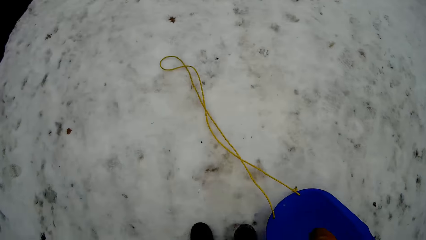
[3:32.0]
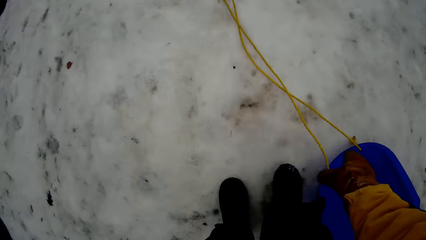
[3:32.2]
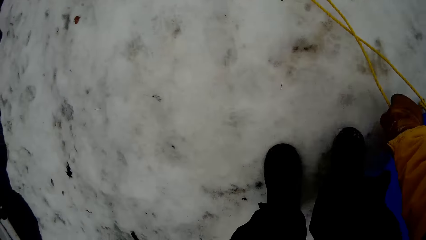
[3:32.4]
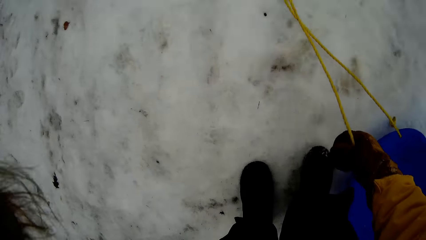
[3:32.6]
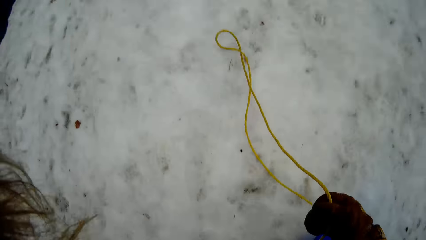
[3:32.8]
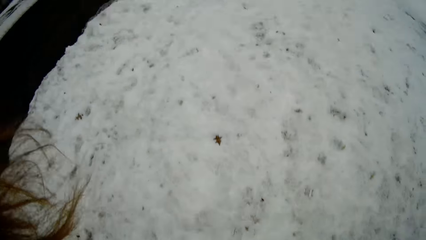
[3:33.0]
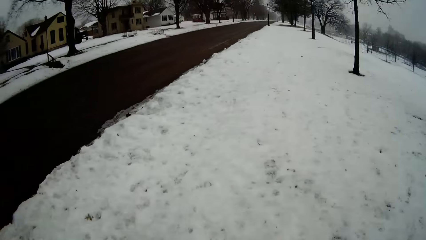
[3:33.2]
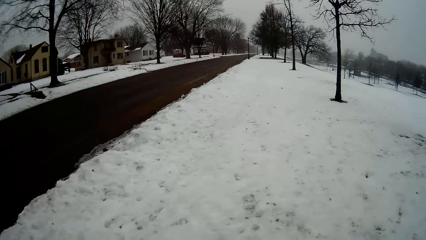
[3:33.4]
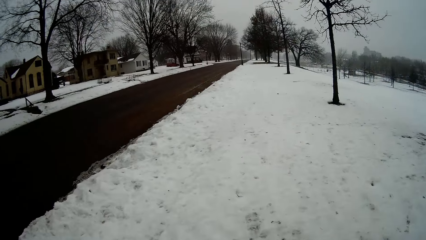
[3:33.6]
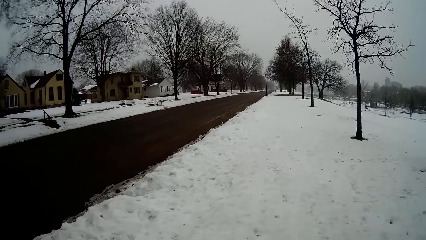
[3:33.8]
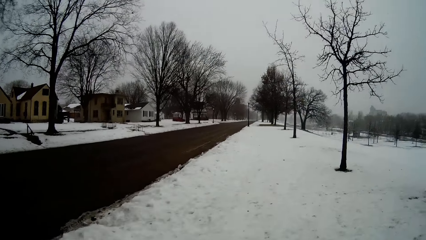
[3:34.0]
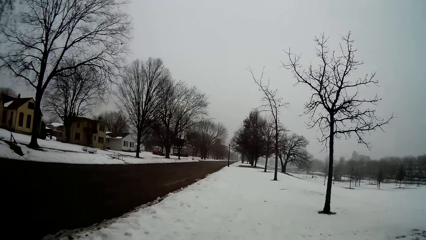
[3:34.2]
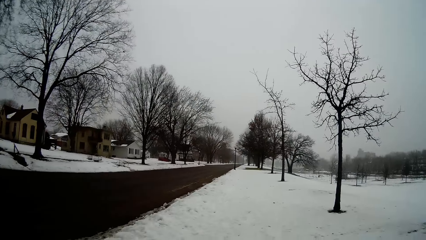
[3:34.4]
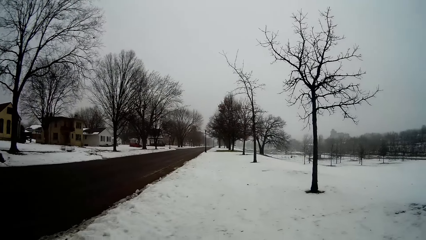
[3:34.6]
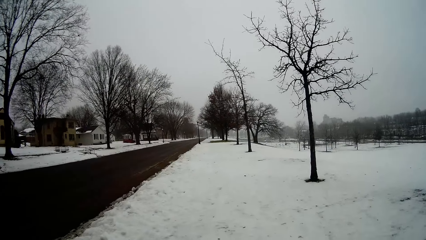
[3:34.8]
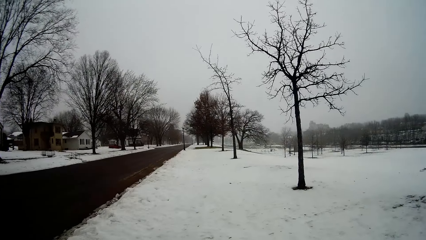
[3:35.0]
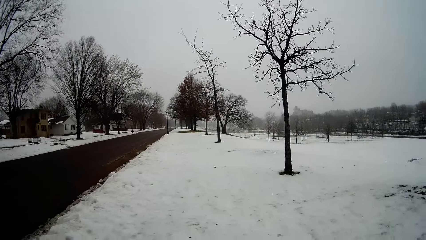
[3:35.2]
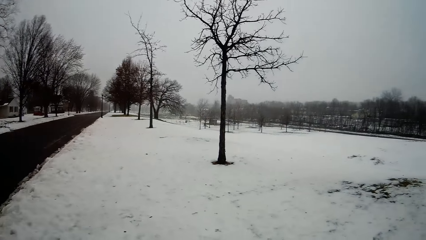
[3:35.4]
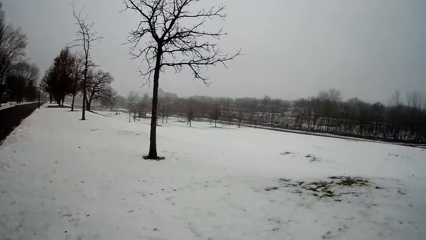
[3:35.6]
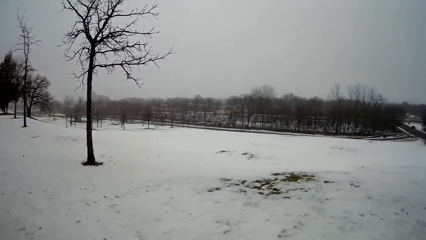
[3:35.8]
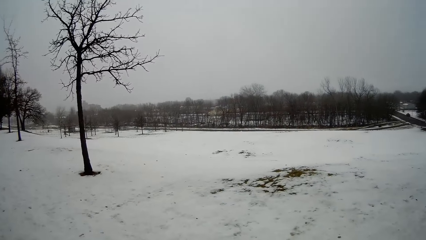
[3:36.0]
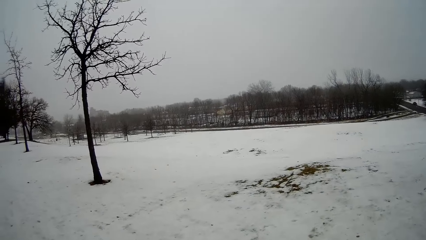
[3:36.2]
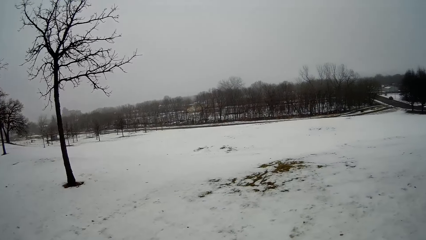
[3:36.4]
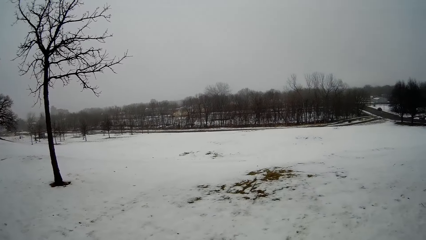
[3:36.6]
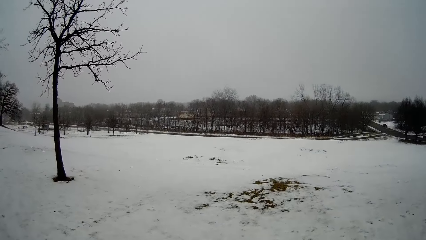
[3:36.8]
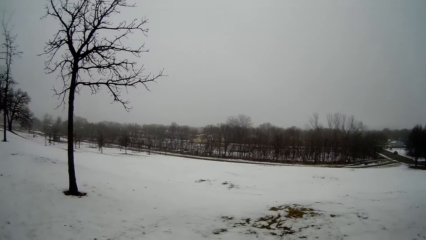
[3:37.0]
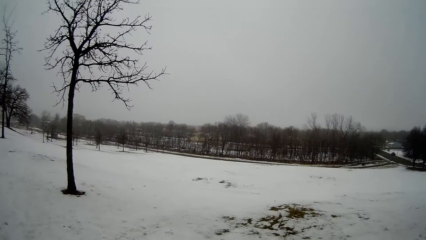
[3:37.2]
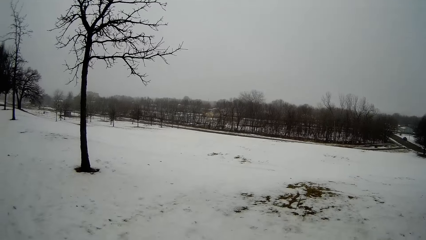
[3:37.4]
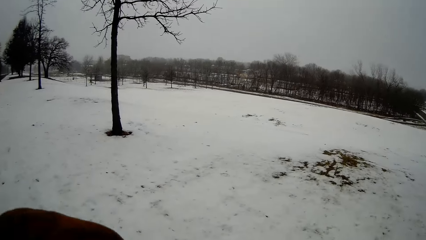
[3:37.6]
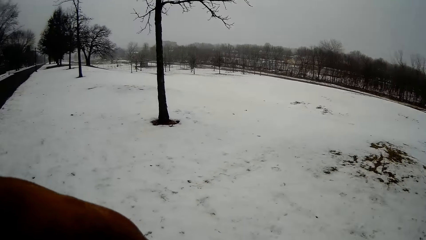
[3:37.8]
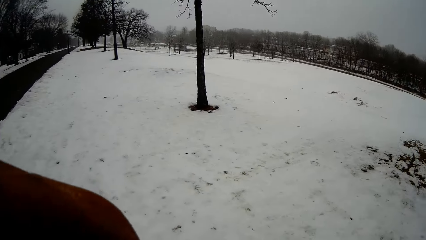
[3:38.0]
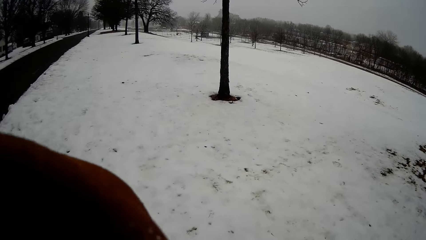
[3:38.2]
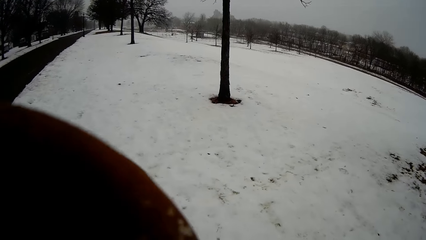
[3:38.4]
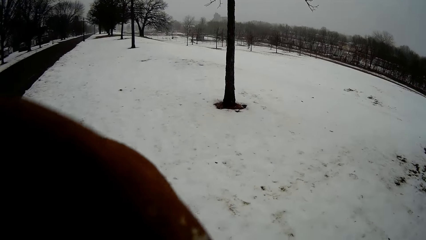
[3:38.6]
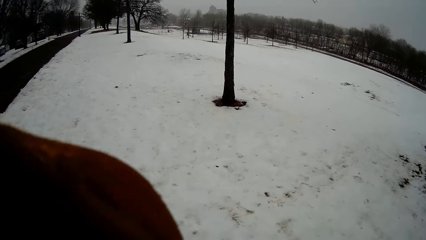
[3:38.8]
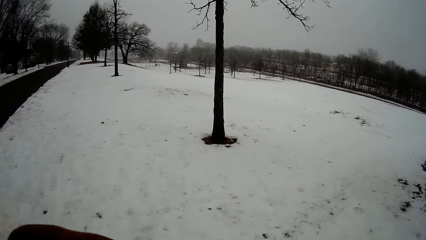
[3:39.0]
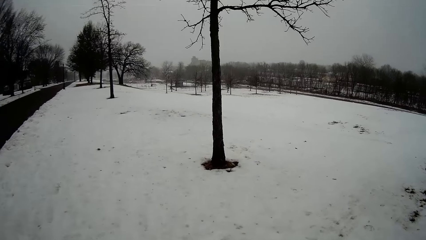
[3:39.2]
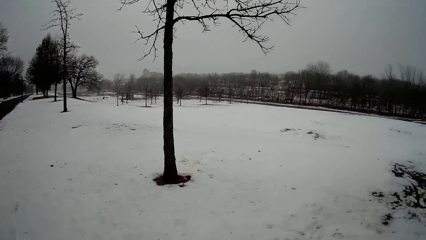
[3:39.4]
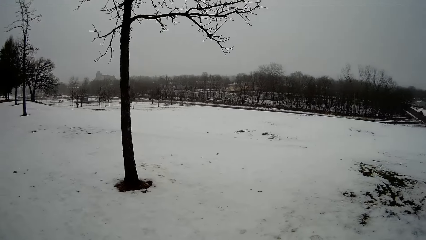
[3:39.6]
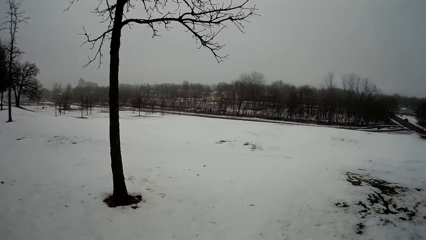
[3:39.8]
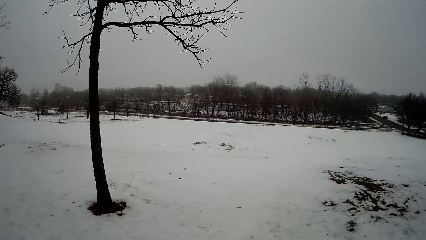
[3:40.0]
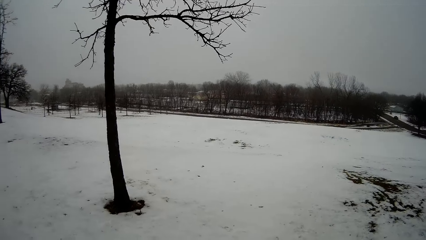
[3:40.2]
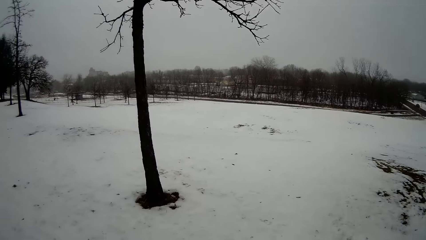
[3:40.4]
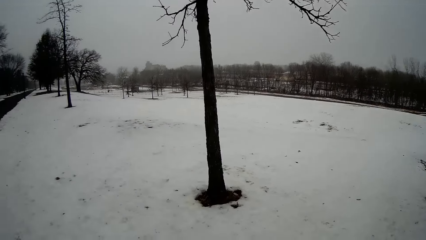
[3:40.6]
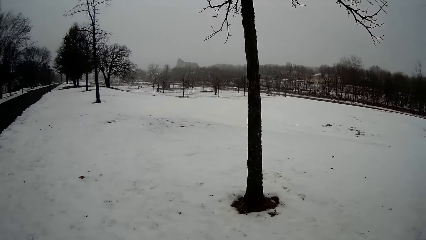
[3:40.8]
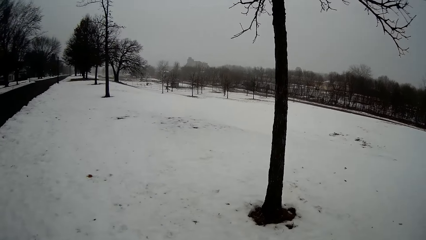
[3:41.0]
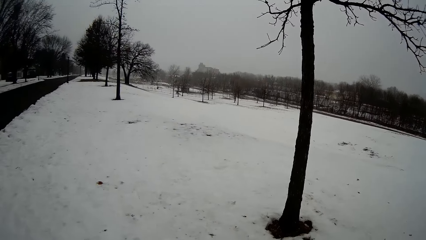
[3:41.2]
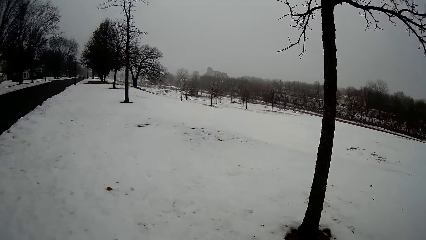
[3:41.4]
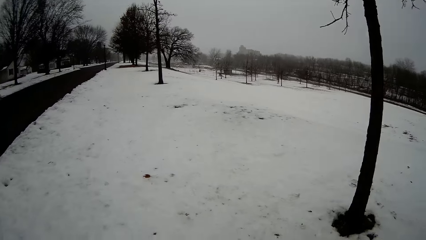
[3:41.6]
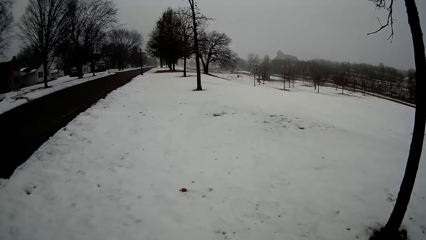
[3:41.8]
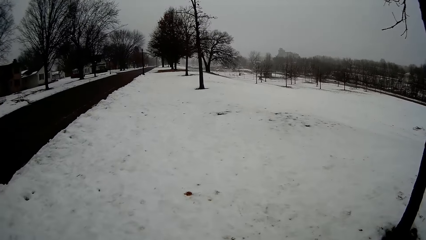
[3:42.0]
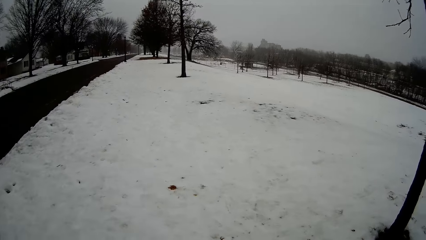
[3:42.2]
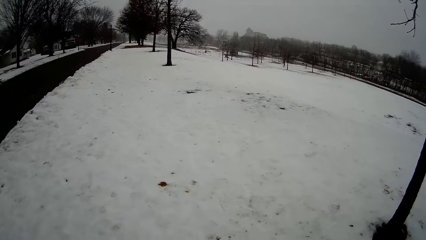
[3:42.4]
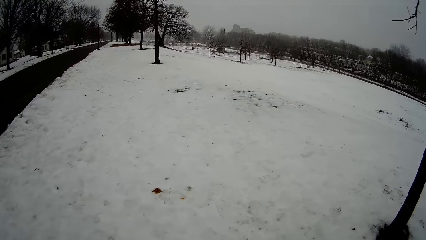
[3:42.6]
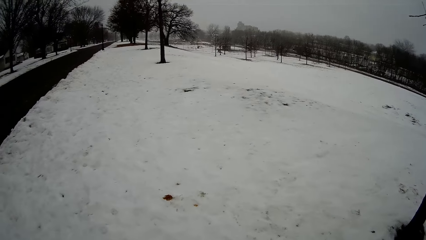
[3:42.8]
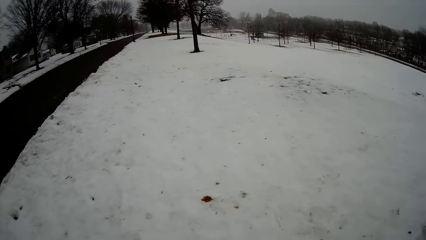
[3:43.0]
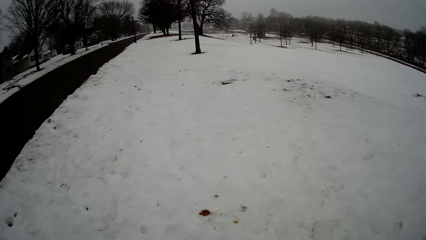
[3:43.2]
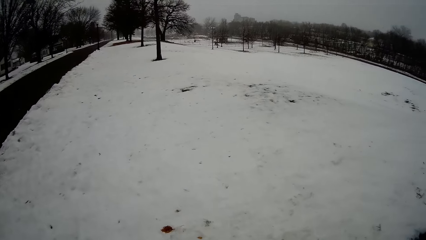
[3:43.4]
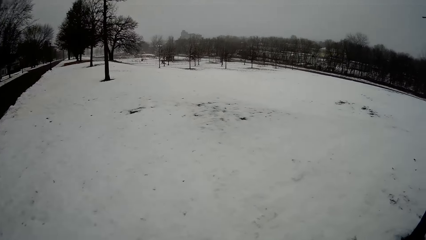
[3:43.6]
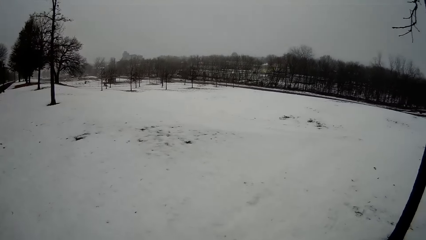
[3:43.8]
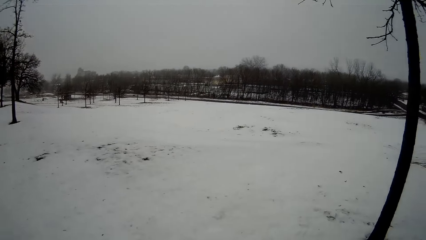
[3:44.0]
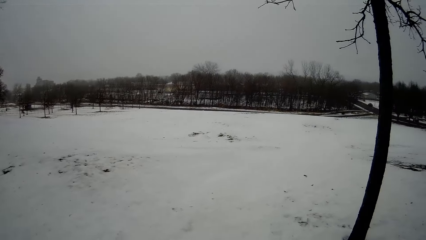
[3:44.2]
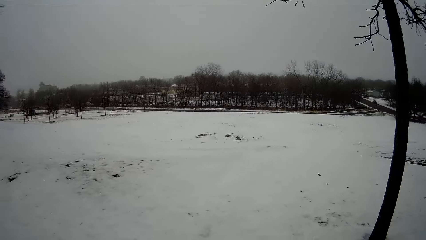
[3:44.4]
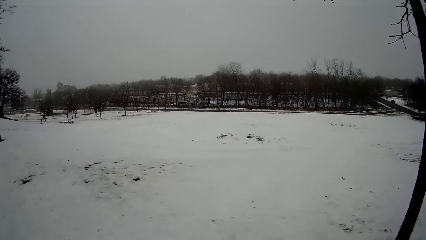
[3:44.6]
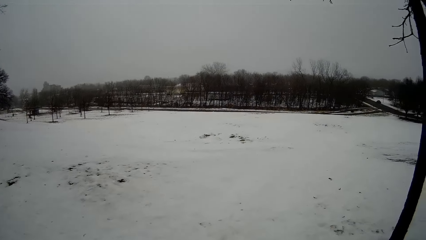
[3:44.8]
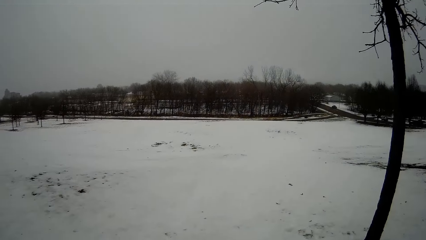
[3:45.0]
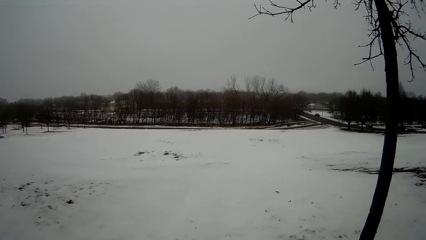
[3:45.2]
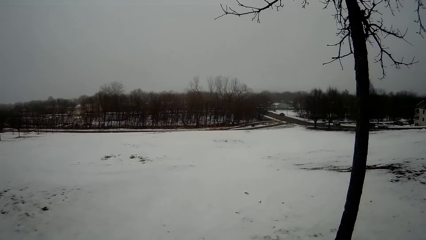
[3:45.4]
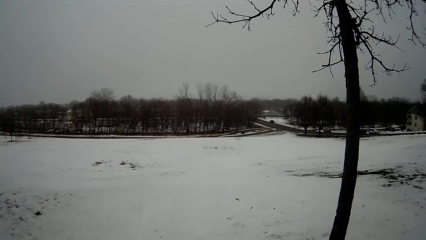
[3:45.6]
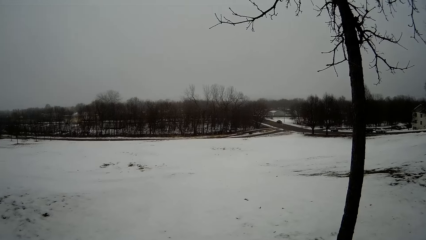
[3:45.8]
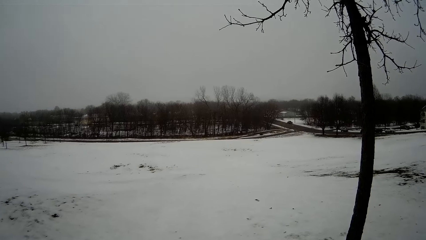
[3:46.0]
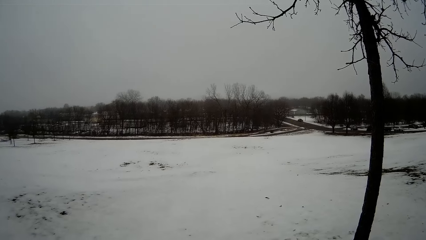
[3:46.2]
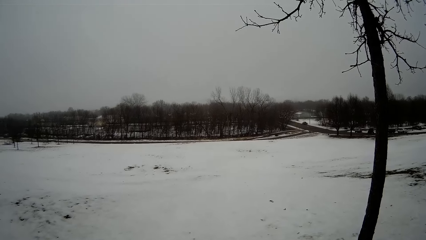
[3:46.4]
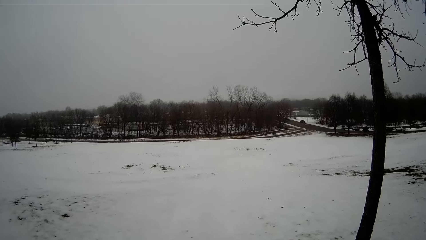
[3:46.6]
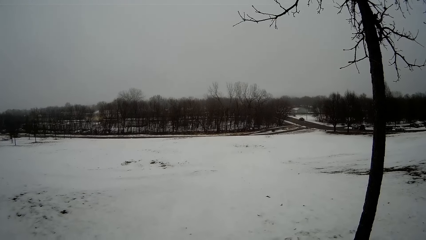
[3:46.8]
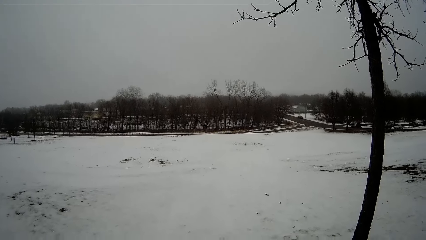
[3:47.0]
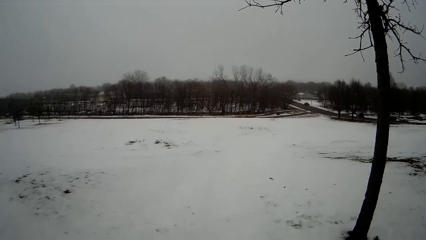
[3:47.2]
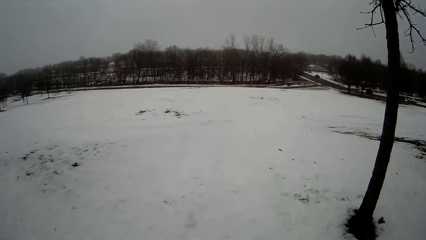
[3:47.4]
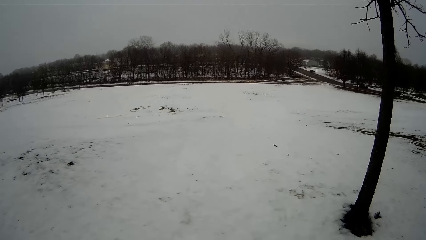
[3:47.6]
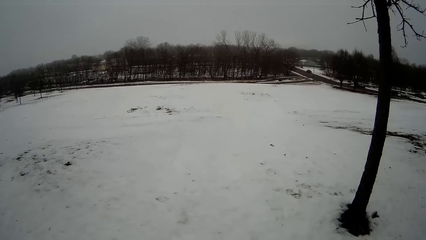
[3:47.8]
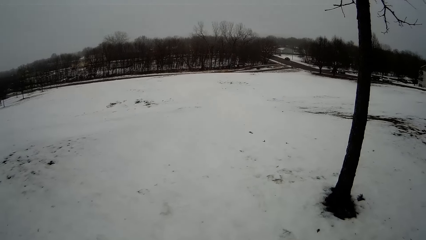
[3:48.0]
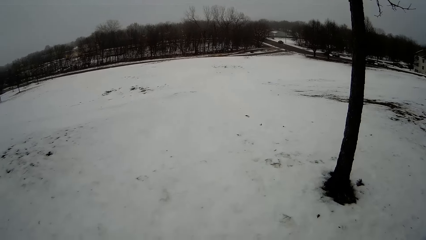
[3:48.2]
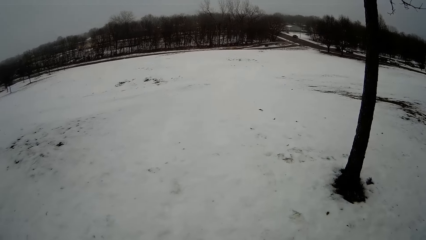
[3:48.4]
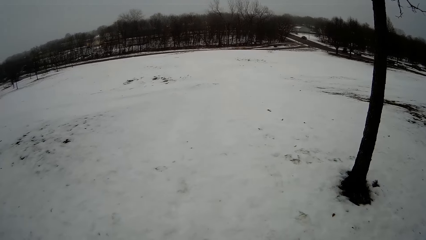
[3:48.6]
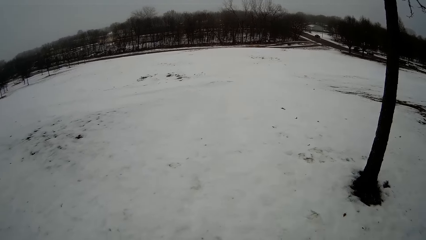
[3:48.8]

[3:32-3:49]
The camera wearer picks the leash of the skateboard from the snowy lawn with her right hand. She walks on the snowy lawn. She walks around.
